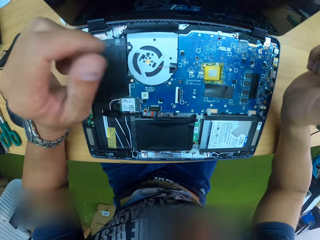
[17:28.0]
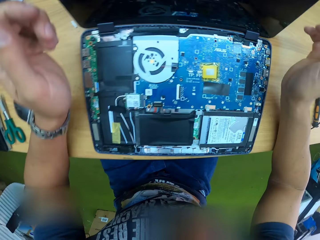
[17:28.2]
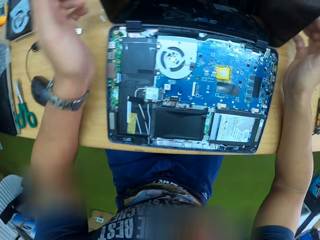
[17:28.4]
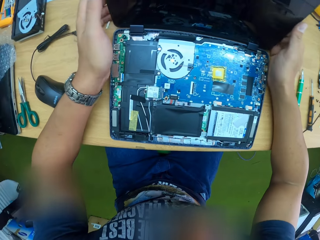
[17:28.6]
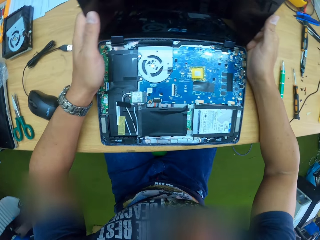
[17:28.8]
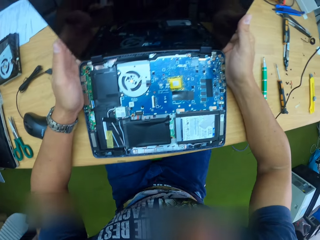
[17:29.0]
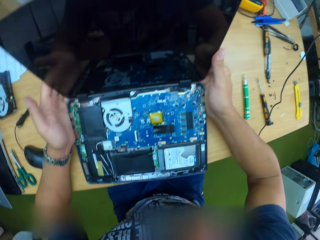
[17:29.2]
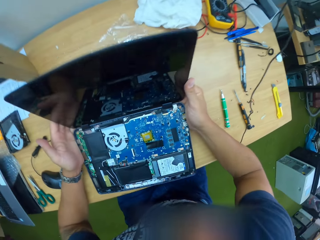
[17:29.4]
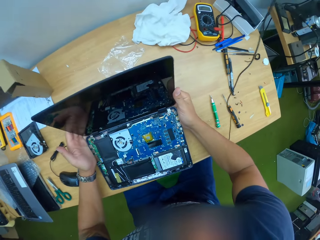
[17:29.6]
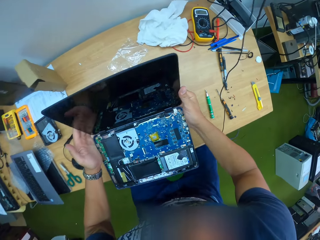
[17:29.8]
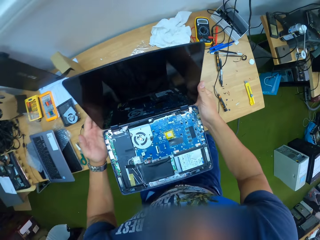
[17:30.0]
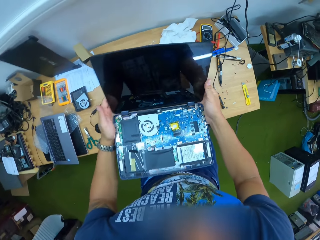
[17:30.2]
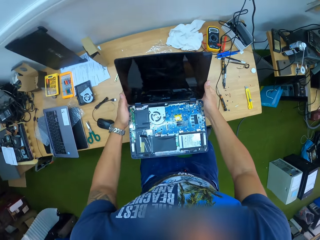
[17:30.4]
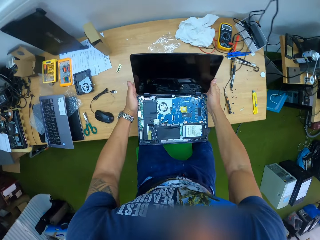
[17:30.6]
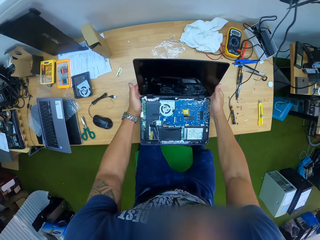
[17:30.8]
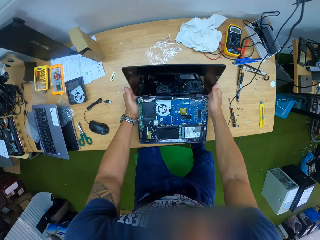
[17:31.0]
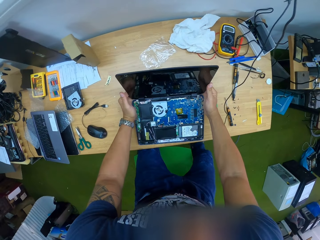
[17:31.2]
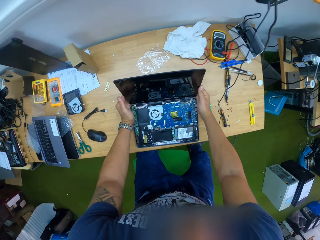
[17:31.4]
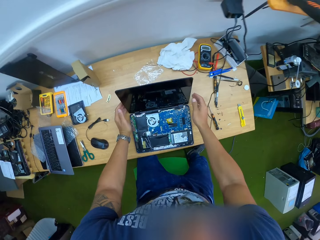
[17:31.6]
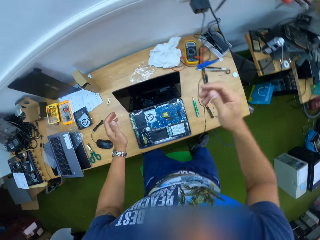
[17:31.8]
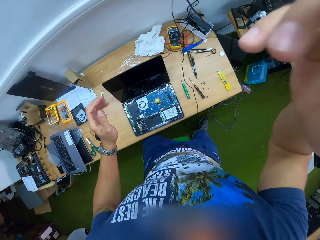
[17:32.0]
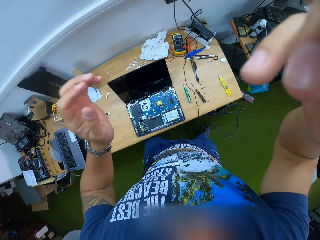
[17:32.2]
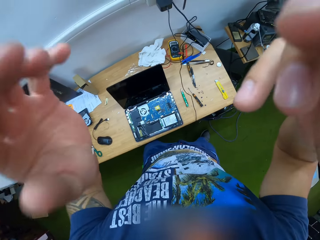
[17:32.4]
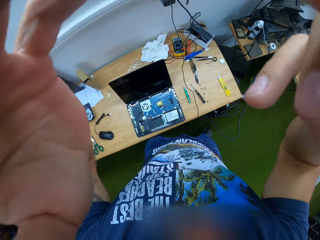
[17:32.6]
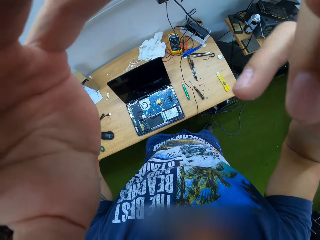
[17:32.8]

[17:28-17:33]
The camera wearer lifts the laptop. He holds the laptop's monitor with both hands. He carries the laptop from the table with both hands. He stands up from his chair at the table. He places the laptop on the table with both hands. He adjusts the camera.
